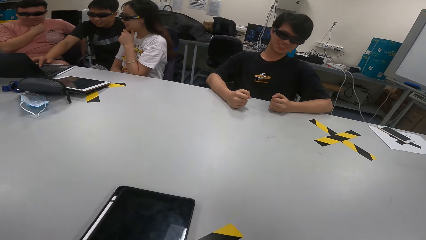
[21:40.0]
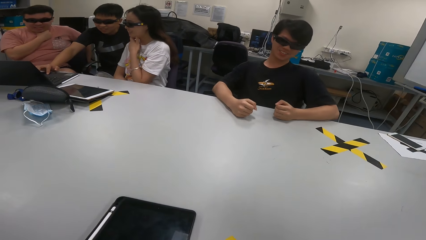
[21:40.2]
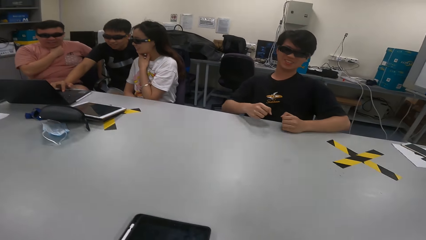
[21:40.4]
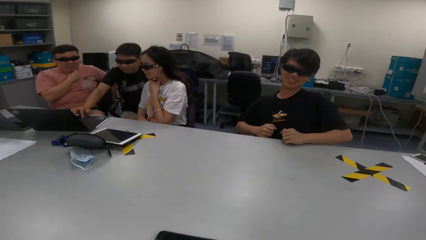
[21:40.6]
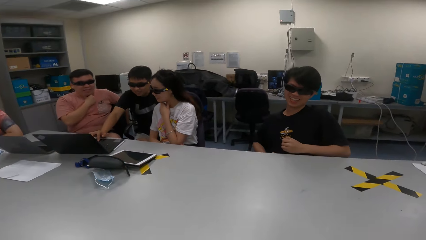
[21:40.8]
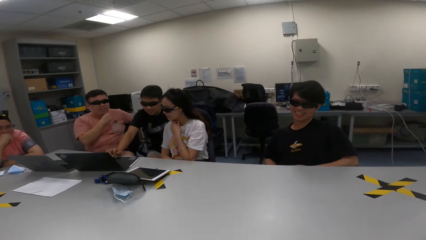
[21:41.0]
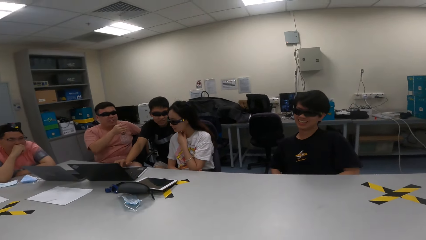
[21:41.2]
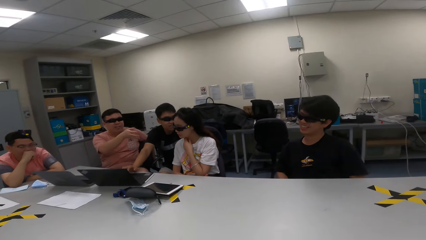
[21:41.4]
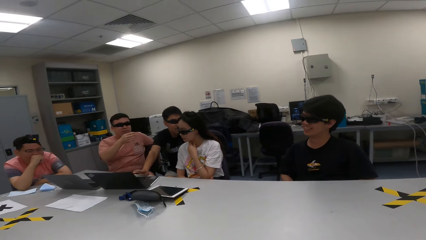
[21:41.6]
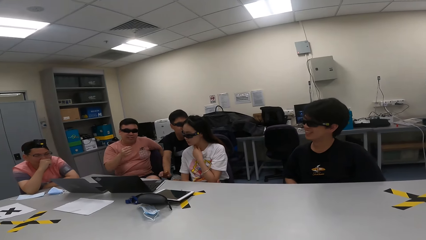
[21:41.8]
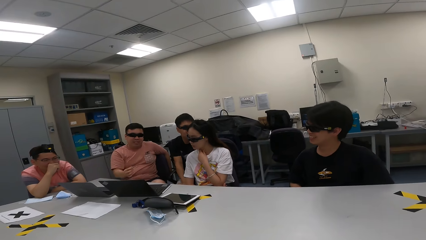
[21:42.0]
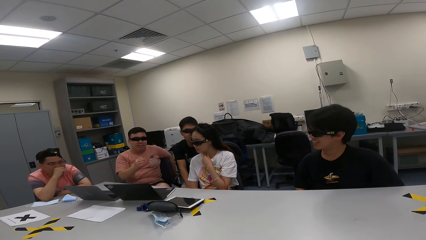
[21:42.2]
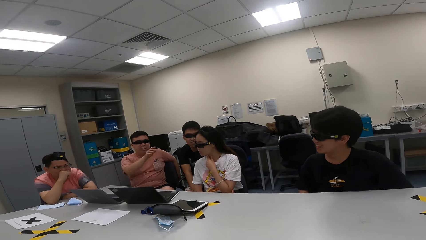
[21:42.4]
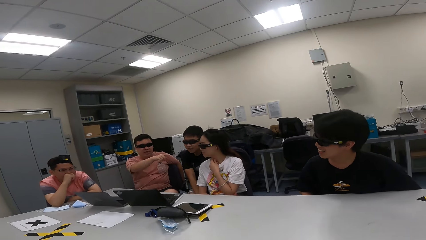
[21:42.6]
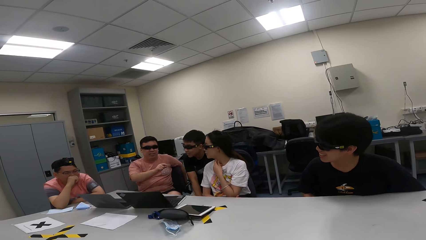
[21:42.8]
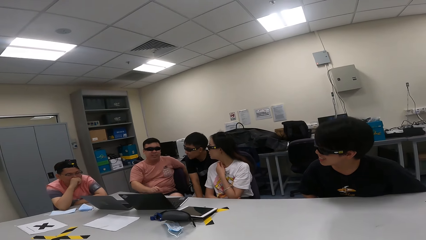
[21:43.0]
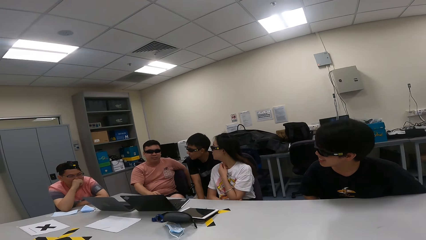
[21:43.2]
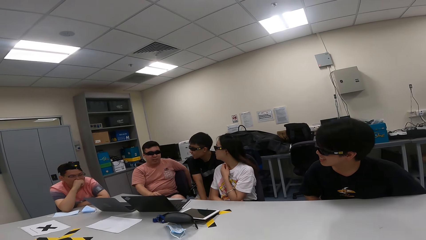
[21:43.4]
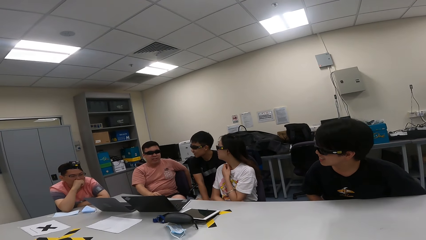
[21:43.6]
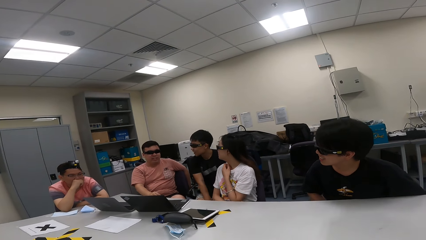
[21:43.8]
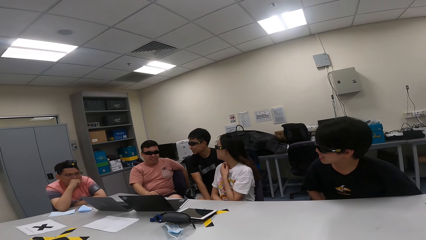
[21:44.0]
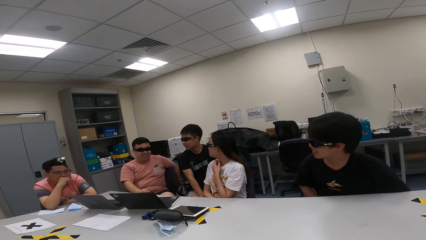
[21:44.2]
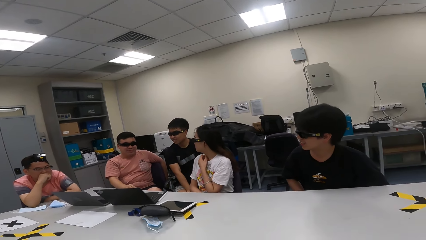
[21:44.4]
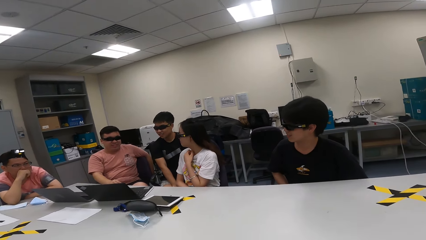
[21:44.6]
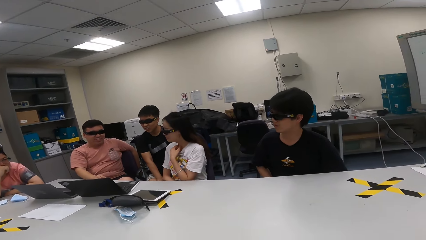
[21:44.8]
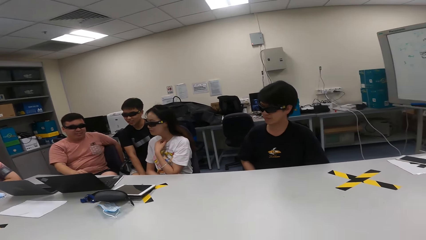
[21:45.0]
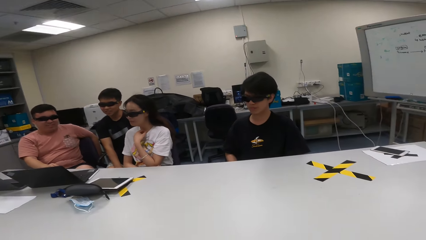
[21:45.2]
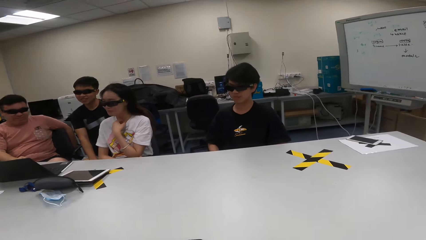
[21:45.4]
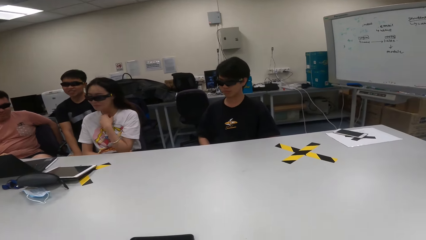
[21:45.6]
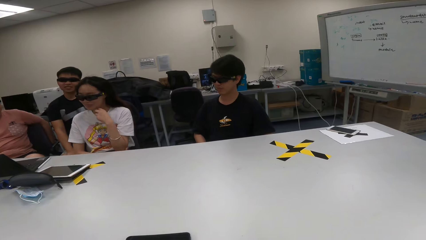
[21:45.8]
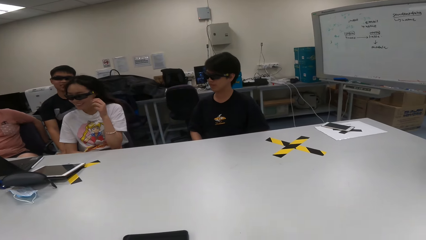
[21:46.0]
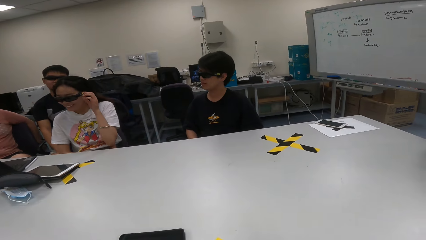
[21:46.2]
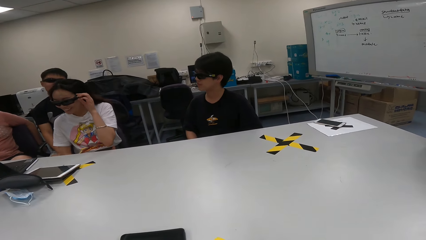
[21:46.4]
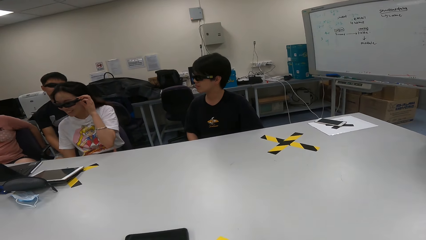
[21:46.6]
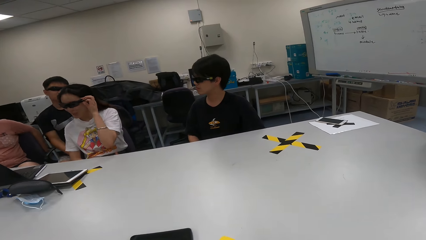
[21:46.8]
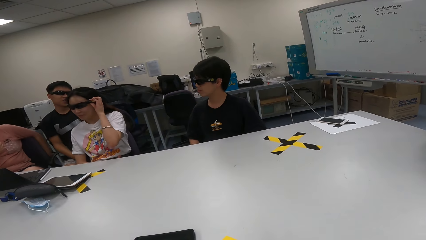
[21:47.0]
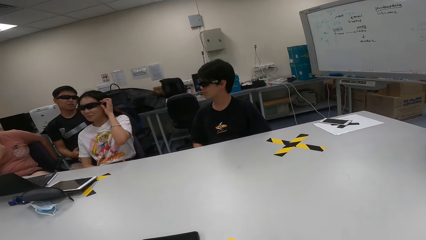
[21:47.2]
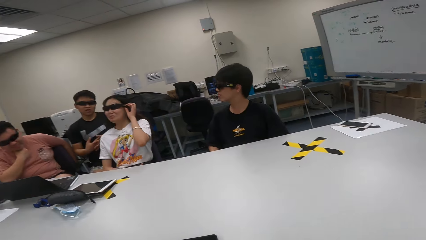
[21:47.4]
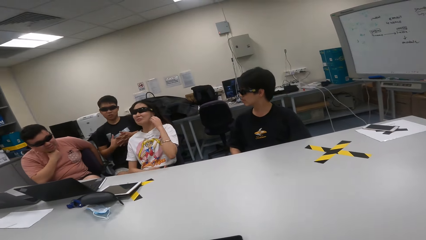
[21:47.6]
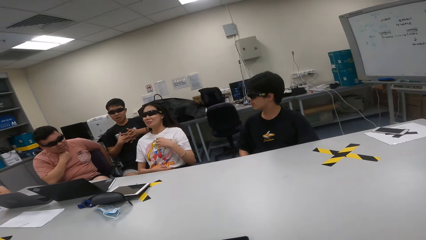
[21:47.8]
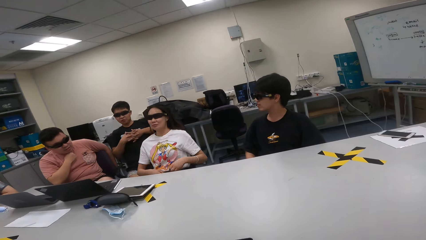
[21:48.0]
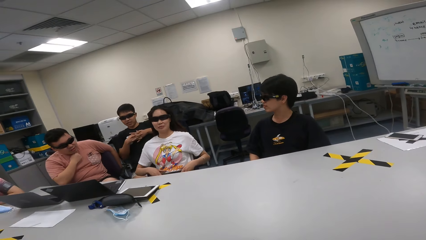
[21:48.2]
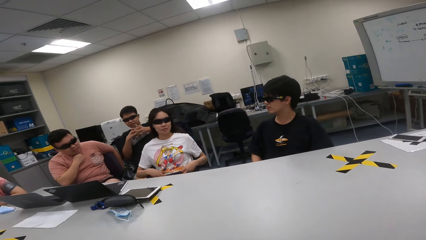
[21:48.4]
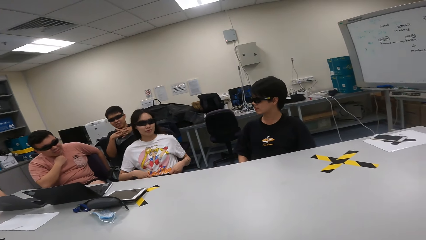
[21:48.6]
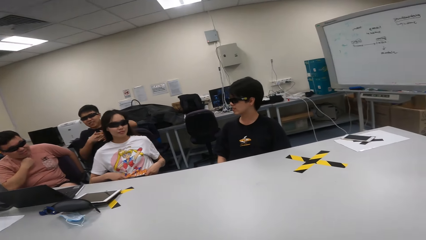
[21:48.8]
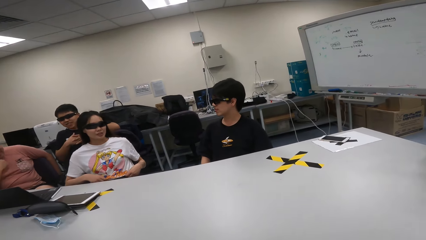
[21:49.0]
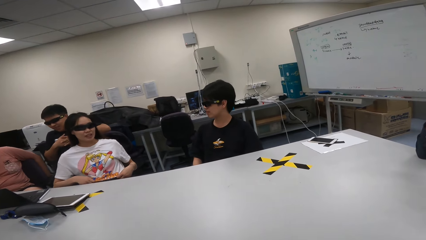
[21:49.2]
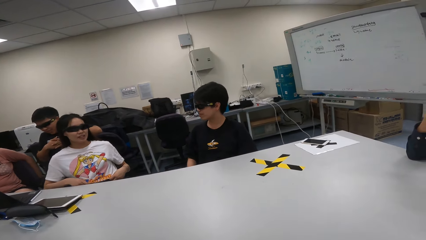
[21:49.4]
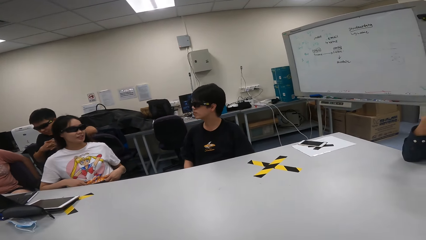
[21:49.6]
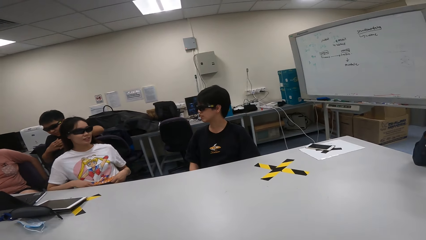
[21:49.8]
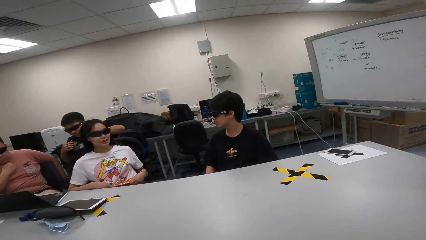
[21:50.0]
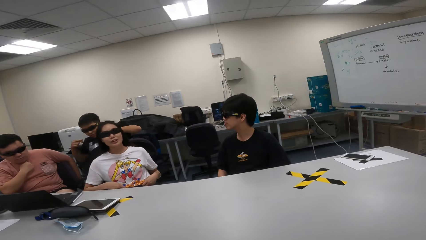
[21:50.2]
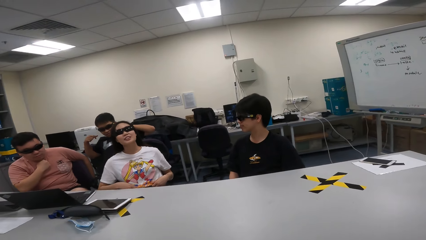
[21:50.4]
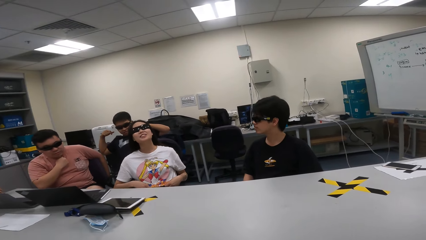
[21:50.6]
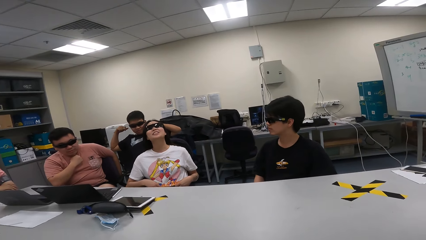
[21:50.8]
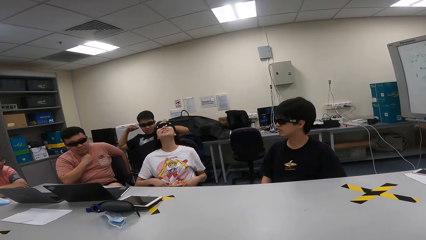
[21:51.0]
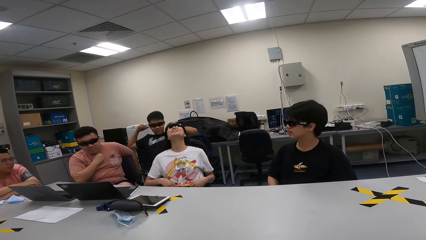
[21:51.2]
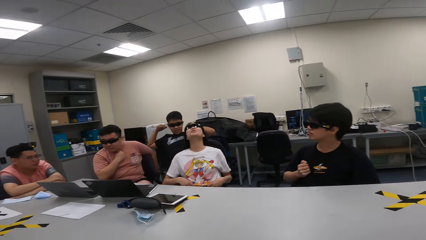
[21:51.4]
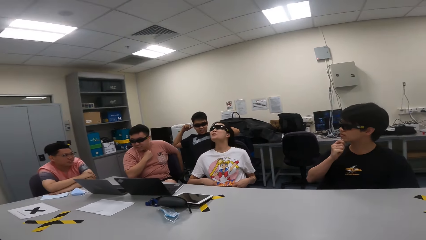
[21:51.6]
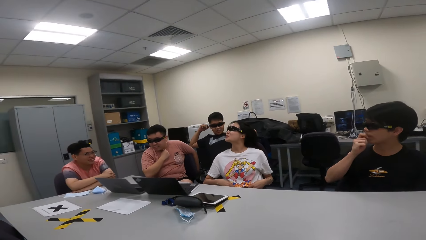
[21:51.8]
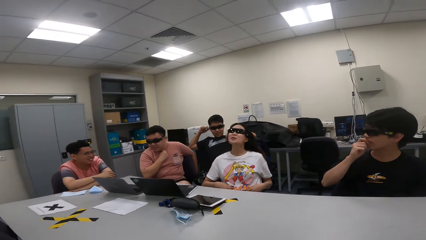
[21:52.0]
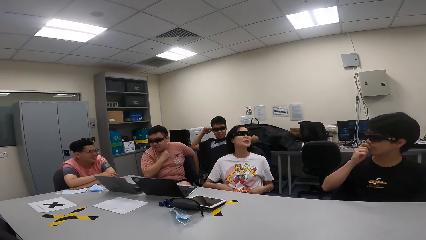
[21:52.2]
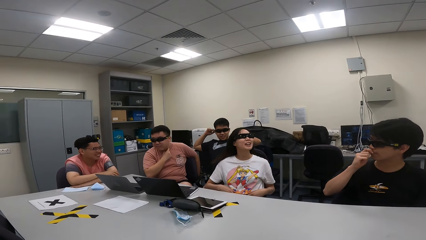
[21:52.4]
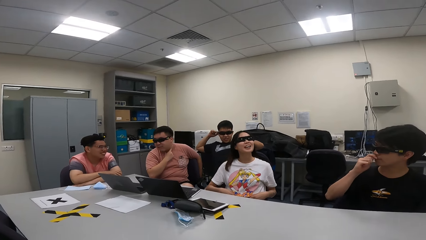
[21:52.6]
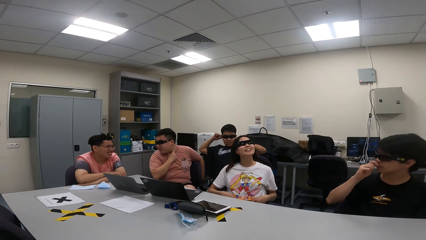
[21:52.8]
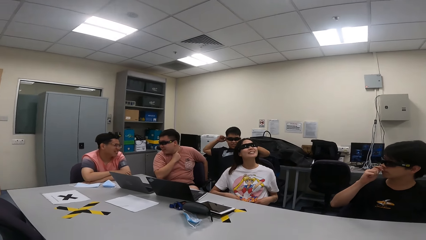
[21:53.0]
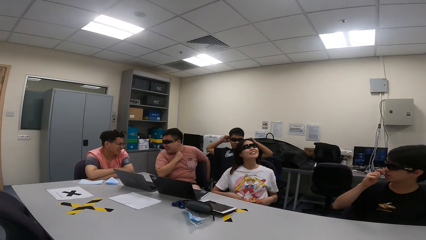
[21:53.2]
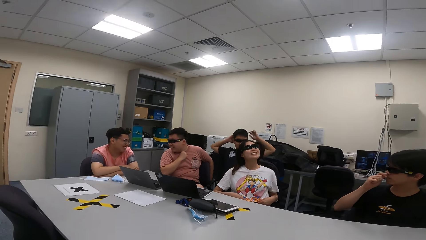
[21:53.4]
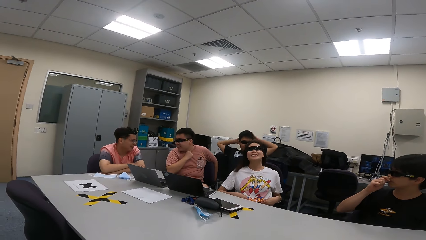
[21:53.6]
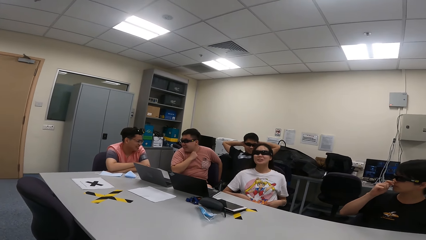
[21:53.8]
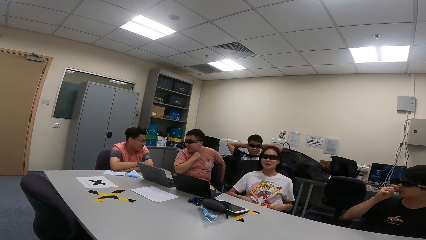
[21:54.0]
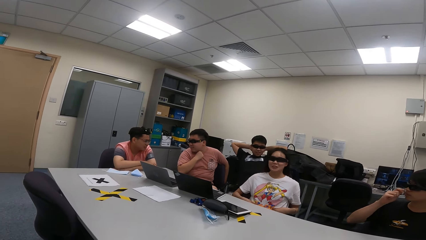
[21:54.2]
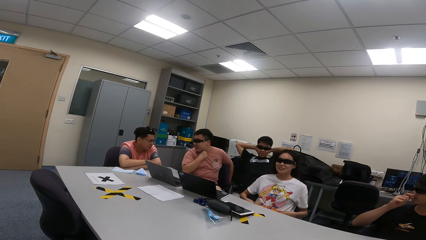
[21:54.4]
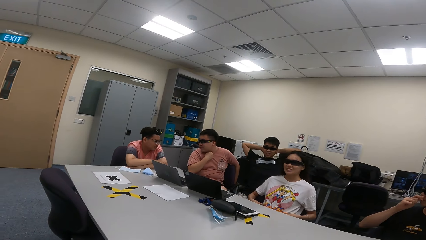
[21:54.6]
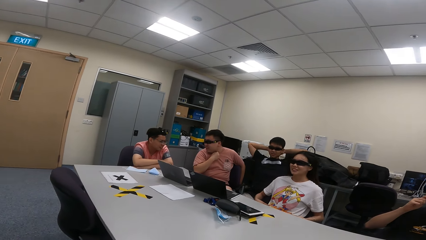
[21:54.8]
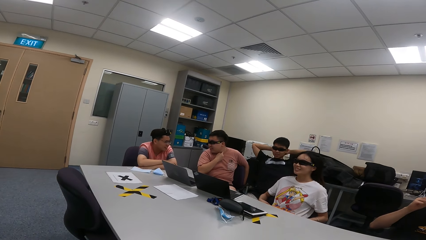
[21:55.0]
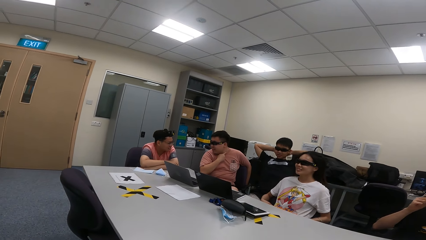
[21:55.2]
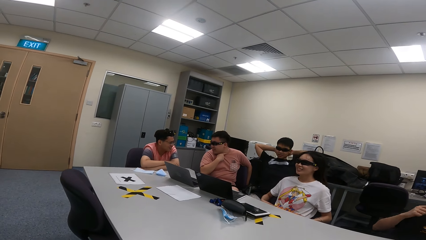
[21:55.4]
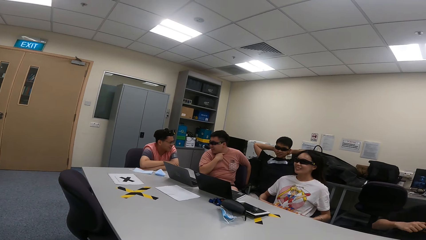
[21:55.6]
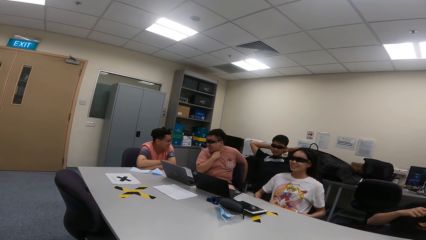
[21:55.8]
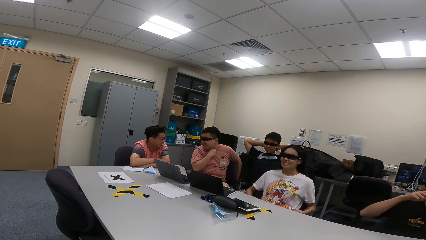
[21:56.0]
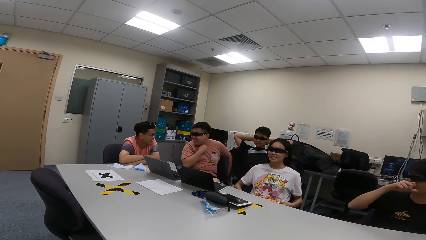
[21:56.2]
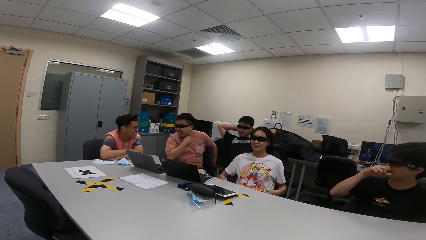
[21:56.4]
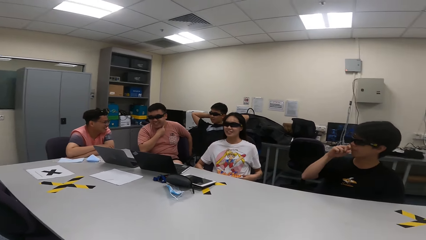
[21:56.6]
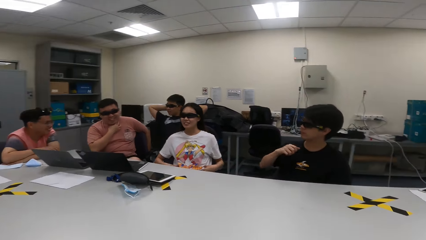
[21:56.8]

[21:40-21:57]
A person points to another person. A third person touches the shades and straightens the cloth. A fourth person nods the head. The third person straightens the neck. The fourth person touches the face. A fifth person stretches.
